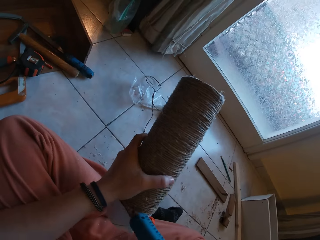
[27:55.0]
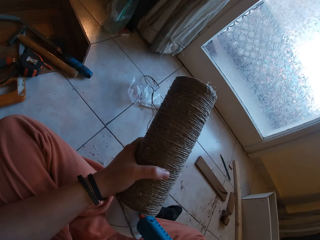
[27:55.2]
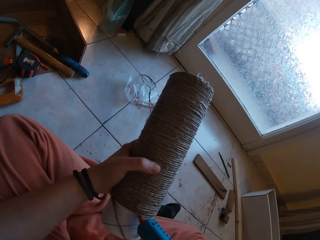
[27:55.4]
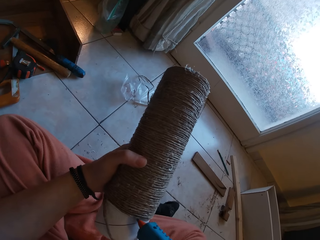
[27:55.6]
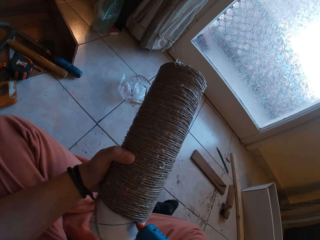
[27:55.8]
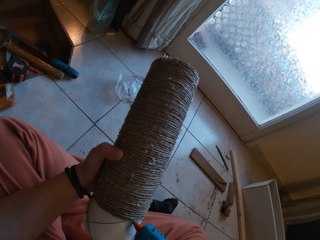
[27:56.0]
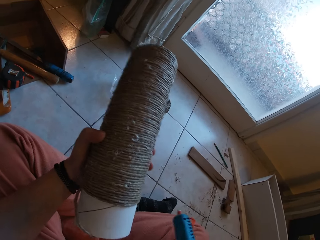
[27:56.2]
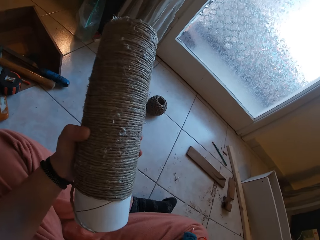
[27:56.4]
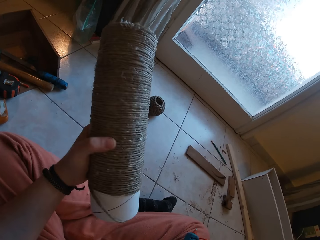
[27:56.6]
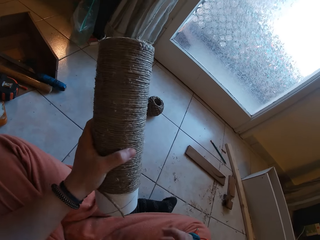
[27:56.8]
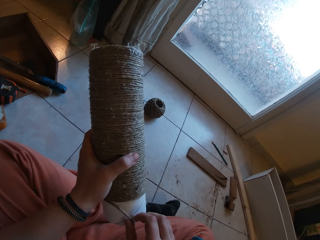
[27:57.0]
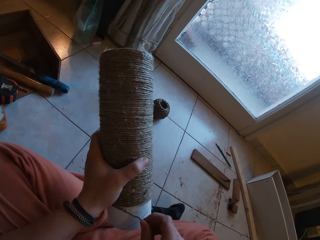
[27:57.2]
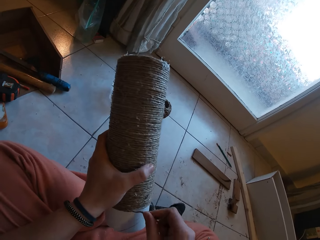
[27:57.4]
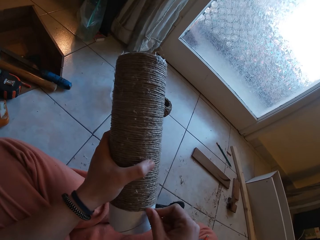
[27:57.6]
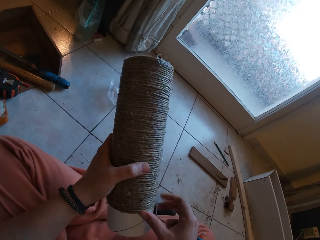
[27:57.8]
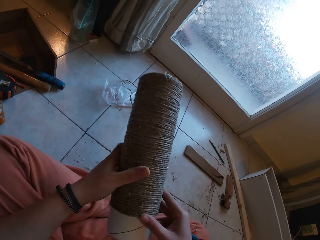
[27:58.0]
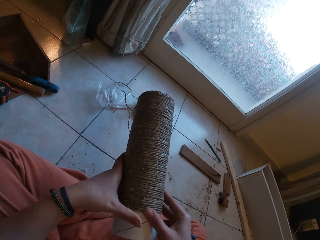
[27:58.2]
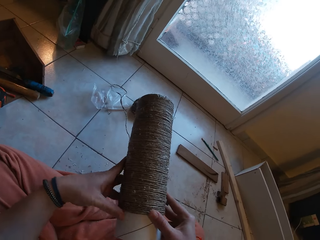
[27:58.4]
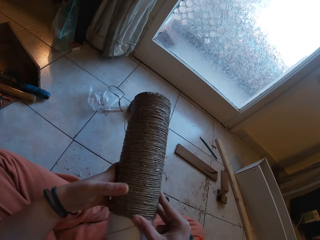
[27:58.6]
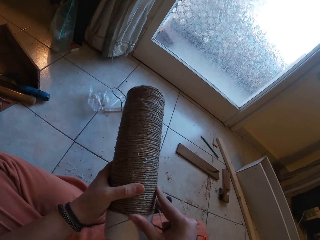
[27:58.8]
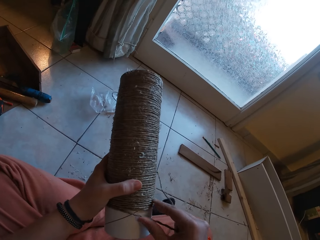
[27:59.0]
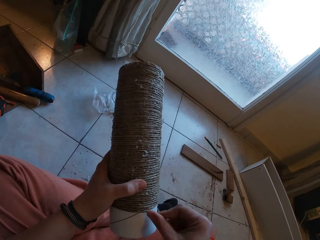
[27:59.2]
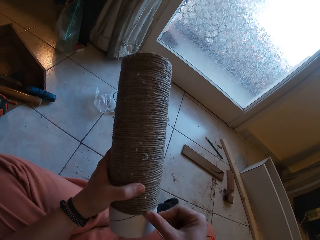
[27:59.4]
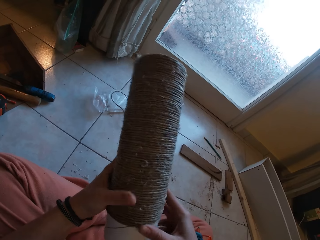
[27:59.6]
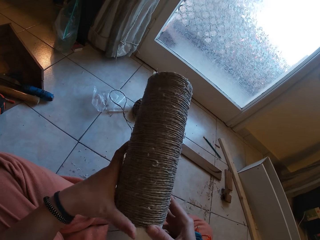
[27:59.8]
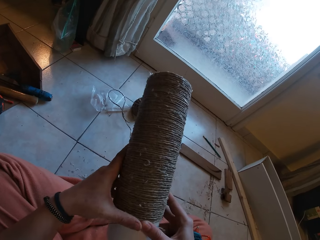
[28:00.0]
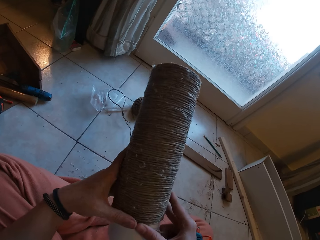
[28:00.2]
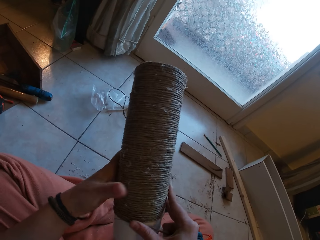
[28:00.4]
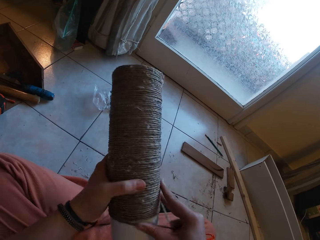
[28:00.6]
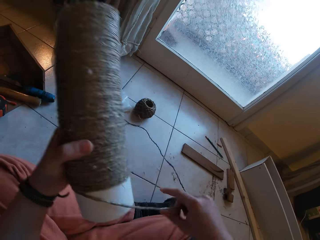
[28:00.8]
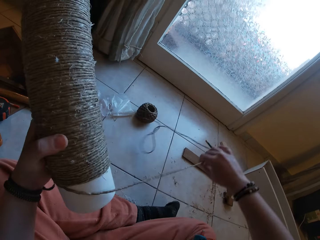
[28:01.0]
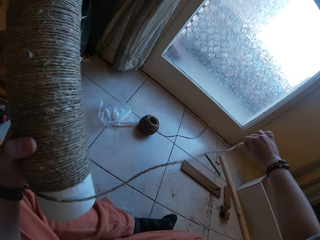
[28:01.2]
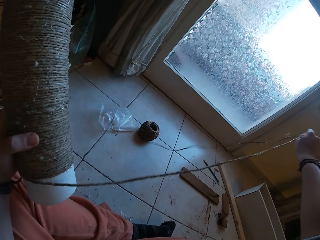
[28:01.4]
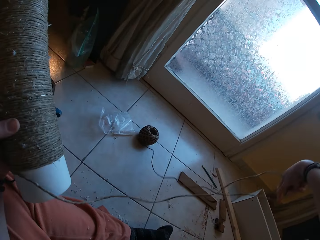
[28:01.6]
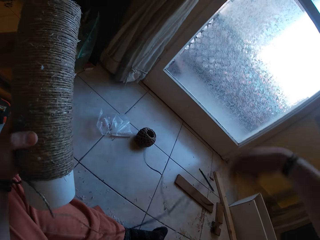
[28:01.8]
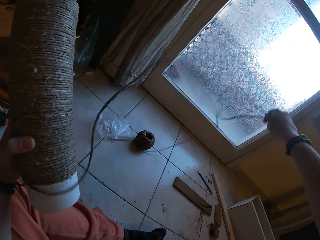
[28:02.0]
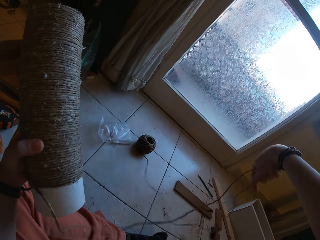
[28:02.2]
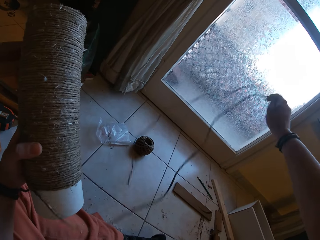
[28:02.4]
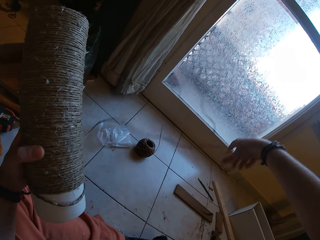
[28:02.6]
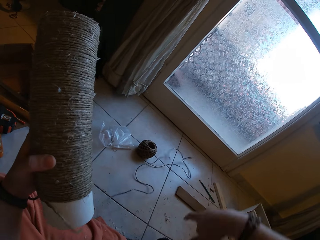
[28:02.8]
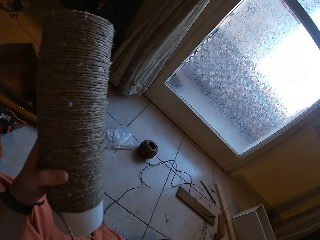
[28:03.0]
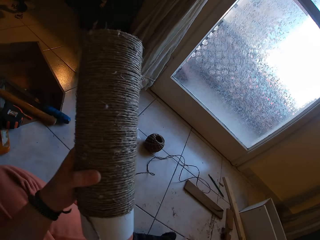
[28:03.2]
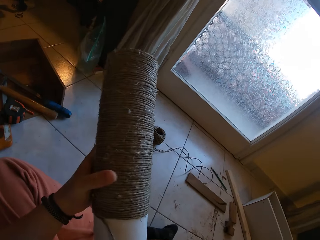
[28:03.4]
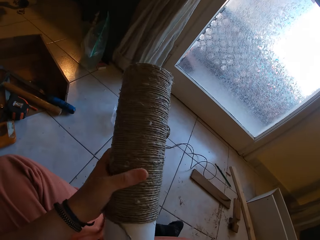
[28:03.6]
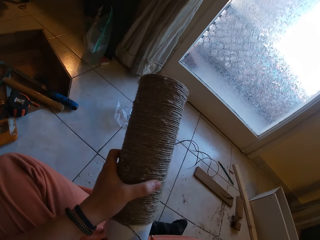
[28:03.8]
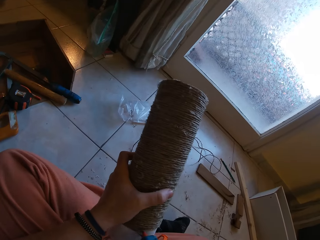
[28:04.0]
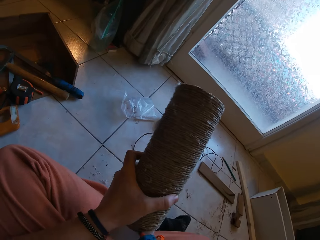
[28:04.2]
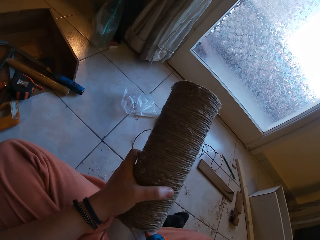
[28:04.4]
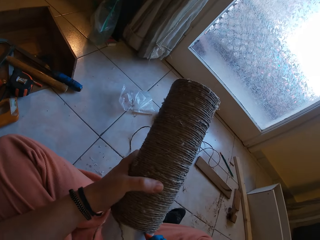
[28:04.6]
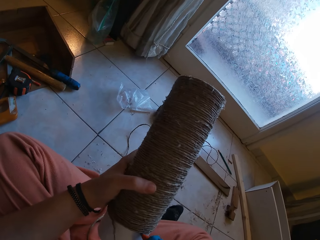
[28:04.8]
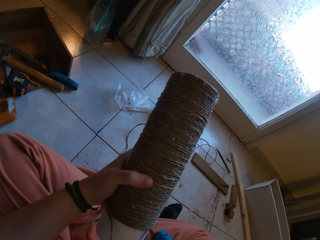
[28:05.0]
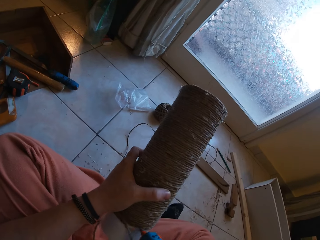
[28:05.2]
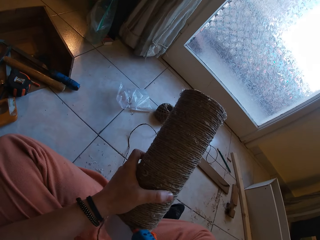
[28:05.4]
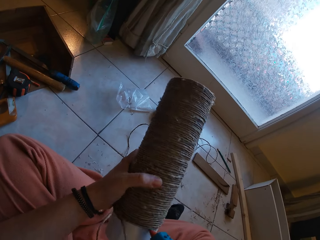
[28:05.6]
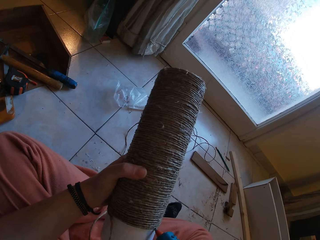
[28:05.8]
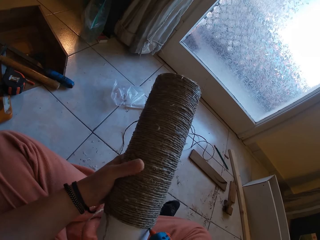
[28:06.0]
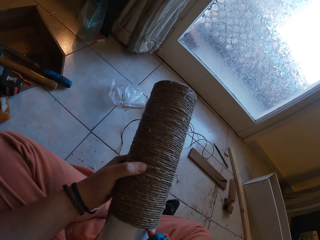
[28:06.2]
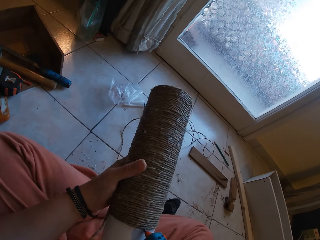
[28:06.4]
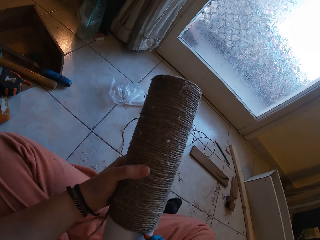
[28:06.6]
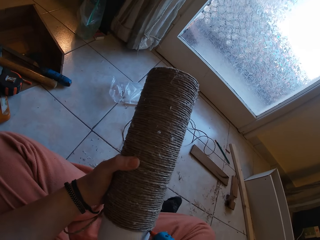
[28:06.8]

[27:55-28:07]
The camera wearer applies glue to the cardboard tube in his left hand with the glue gun in his right hand. He drops the glue gun on his right leg with his right hand. He rolls the twine on the cardboard tube in his left hand with his right hand. He releases some twine from a twine ball on the floor with his right hand. He applies glue to the cardboard tube in his left hand with the glue gun in his right hand.

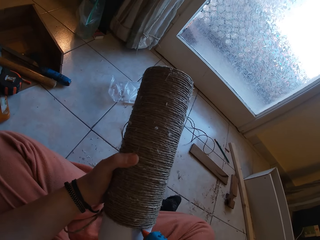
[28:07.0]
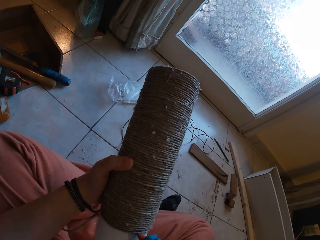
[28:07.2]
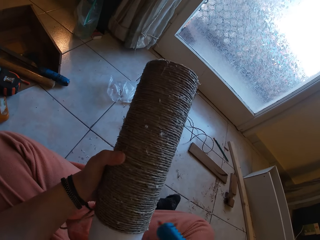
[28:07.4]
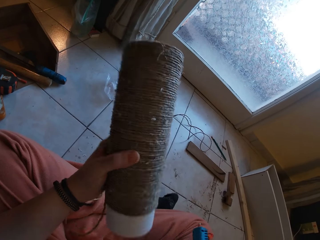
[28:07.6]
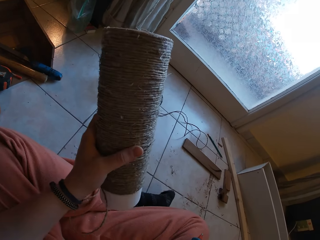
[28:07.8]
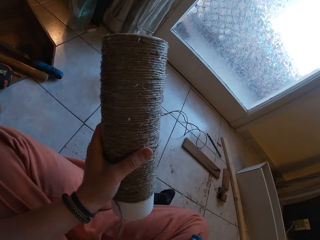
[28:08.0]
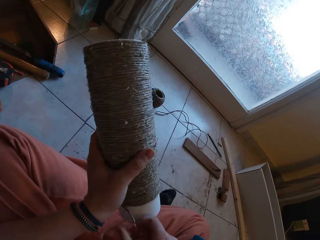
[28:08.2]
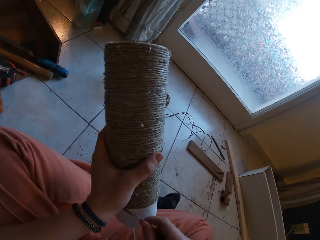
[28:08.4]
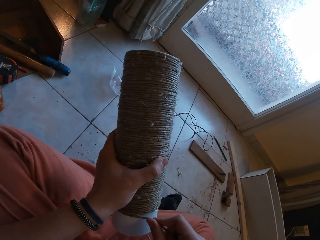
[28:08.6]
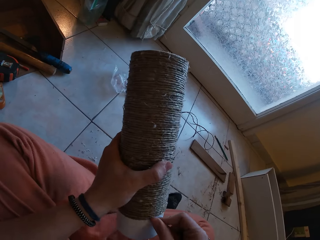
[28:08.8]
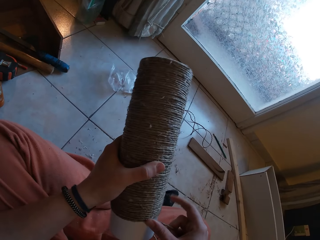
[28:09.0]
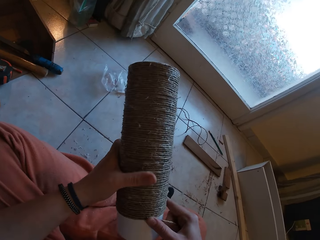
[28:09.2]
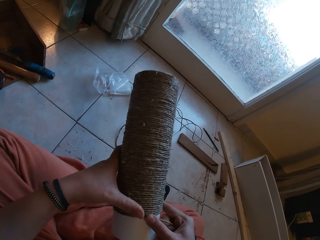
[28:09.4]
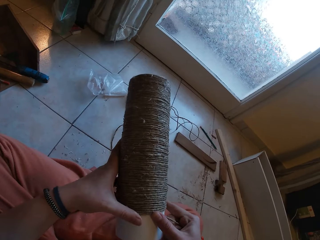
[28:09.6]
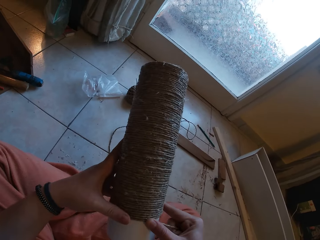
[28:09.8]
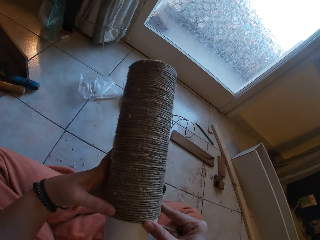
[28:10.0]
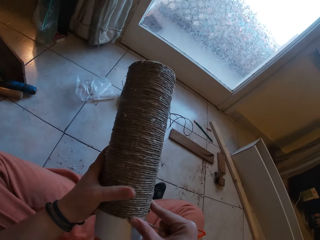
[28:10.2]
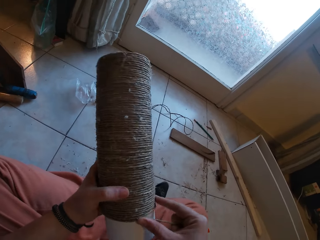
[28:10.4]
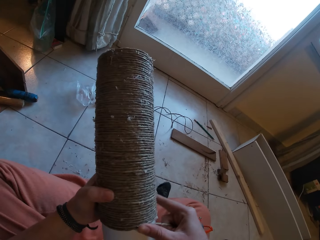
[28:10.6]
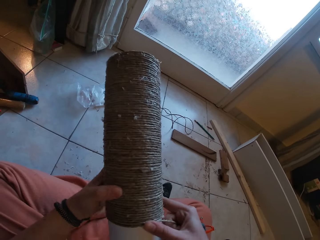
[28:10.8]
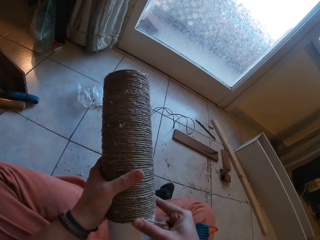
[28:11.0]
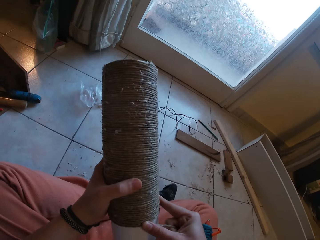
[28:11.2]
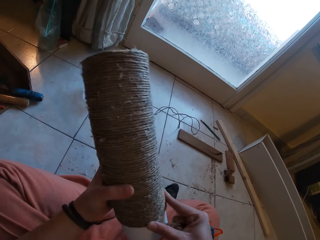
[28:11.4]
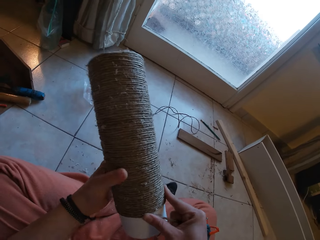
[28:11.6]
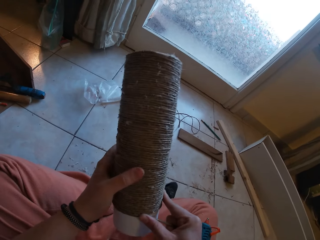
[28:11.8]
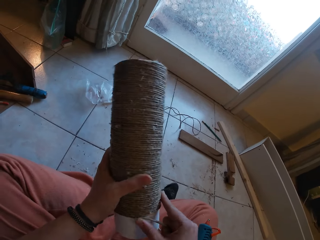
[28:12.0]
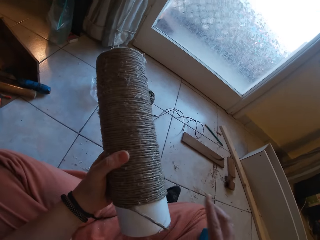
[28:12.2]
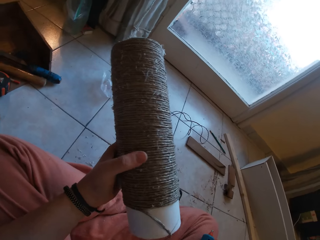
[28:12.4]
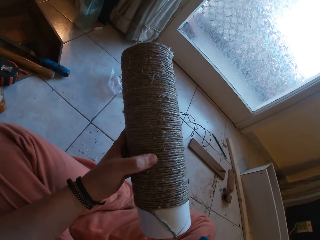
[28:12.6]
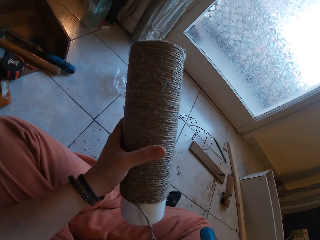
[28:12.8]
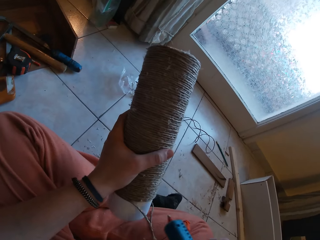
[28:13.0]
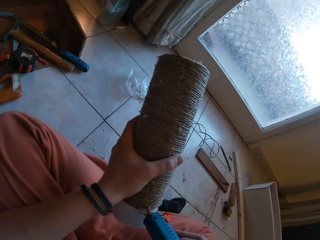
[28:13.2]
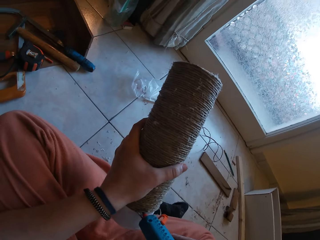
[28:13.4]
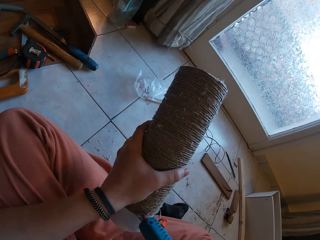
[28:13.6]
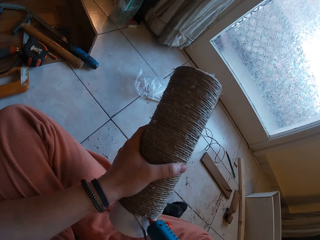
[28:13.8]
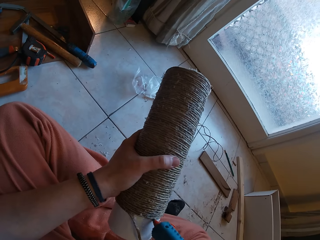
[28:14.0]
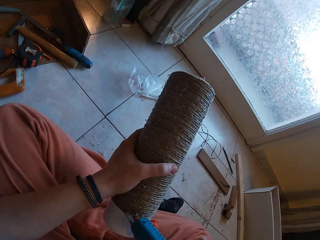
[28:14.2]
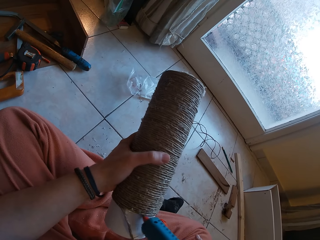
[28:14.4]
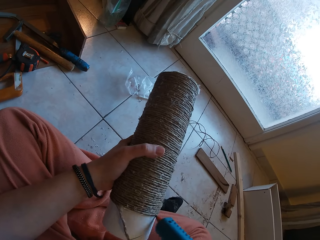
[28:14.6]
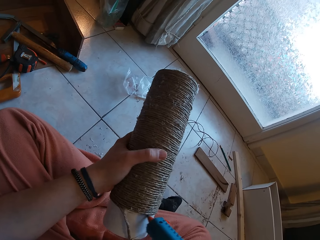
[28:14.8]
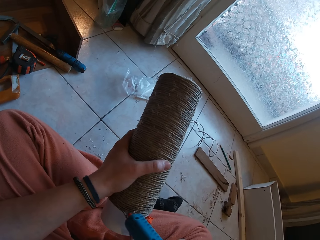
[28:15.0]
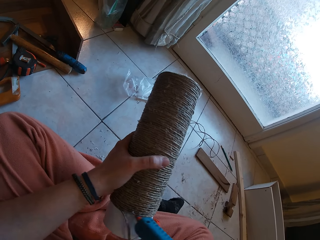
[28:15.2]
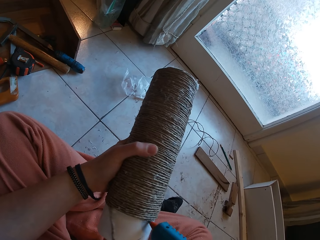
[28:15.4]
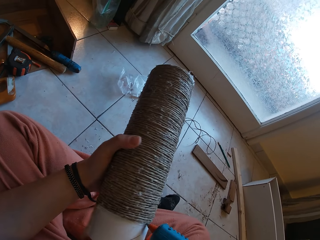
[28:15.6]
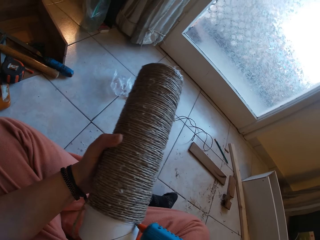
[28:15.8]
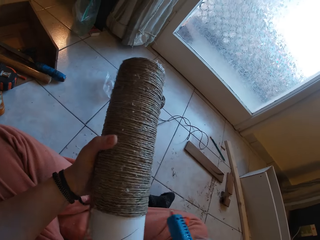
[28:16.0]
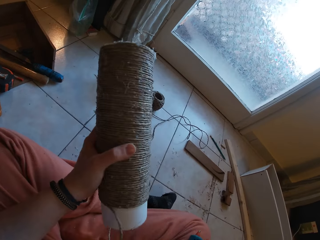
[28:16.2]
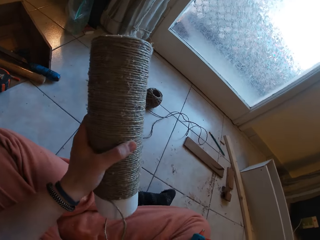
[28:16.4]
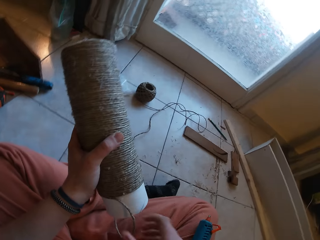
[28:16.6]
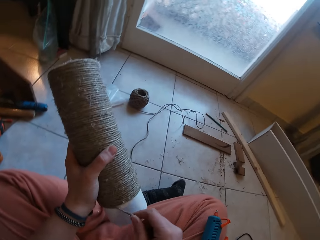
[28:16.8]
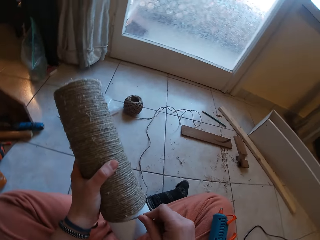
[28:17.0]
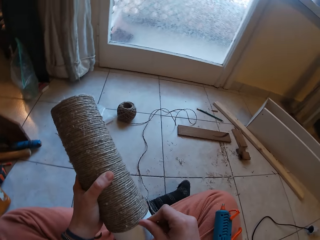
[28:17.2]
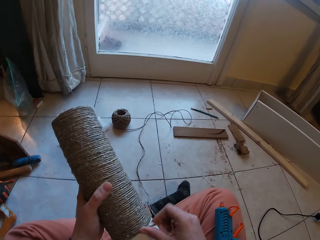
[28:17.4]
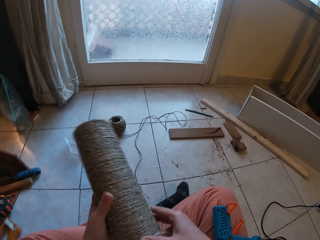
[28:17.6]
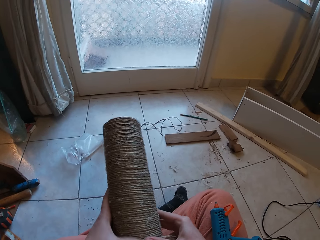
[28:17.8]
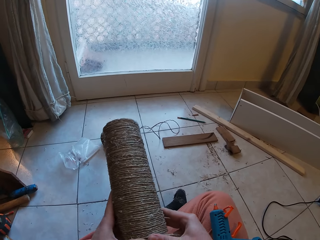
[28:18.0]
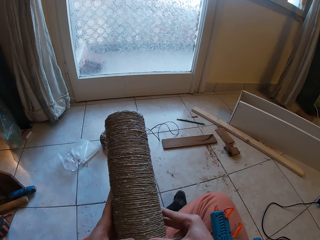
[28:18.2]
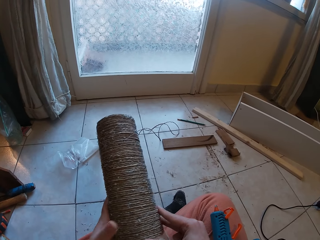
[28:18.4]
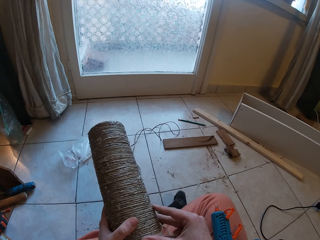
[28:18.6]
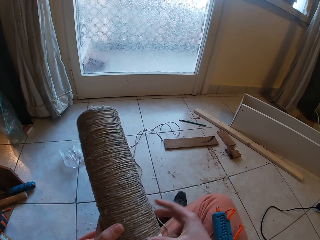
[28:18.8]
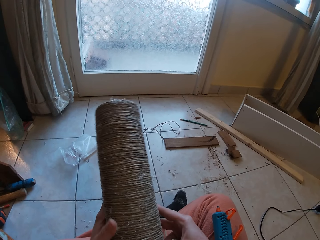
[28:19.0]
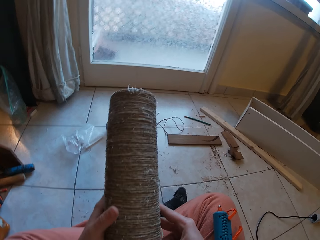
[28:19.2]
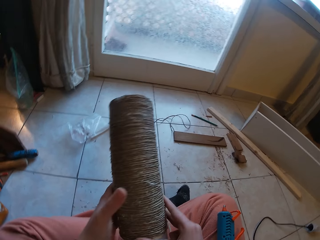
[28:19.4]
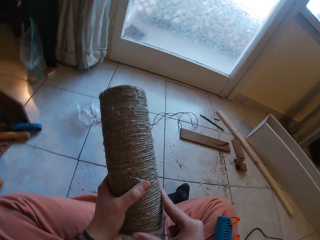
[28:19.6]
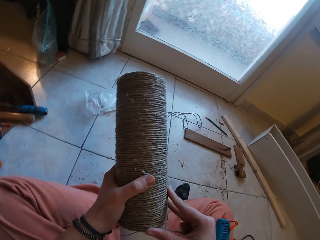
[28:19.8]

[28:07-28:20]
The camera wearer drops the glue gun on his right leg with his right hand. He rolls the twine on the cardboard tube in his left hand with his right hand. He picks the glue gun from his right leg with his right hand. He applies glue to the cardboard tube in his left hand with the glue gun in his right hand. He drops the glue gun on his right leg with his right hand. He rolls the twine on the cardboard tube in his left hand with his right hand.
